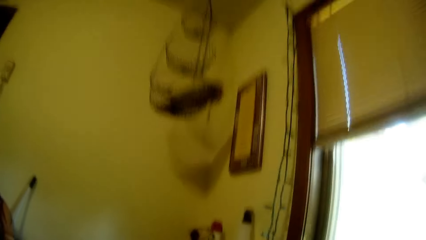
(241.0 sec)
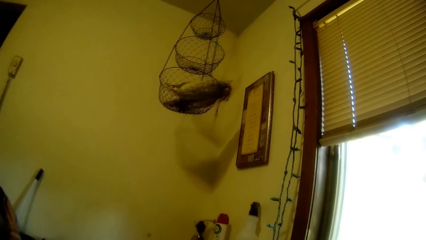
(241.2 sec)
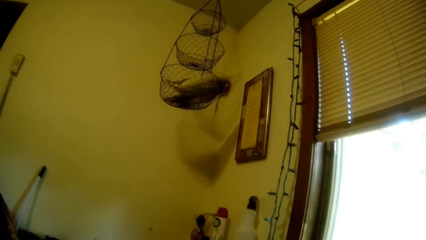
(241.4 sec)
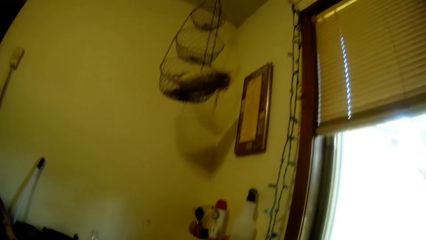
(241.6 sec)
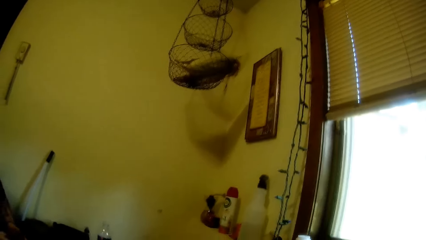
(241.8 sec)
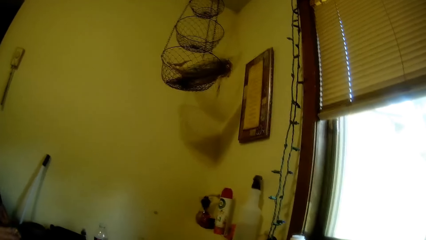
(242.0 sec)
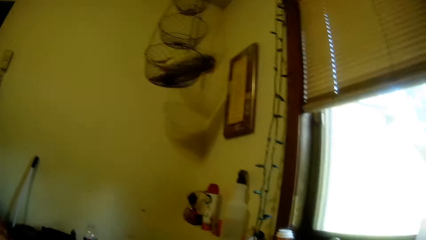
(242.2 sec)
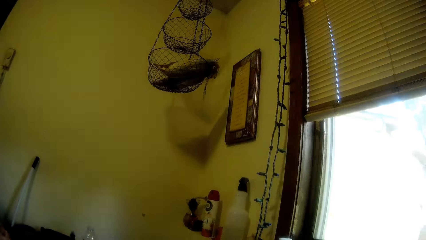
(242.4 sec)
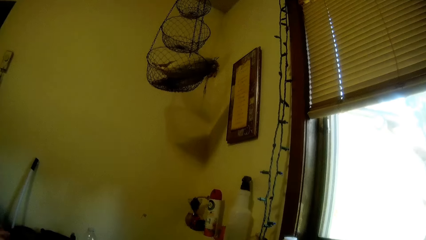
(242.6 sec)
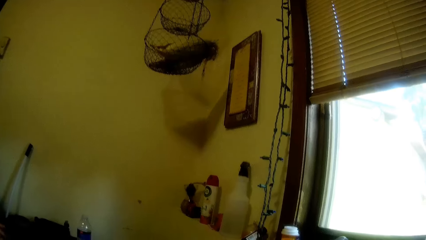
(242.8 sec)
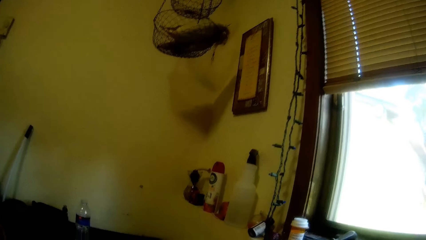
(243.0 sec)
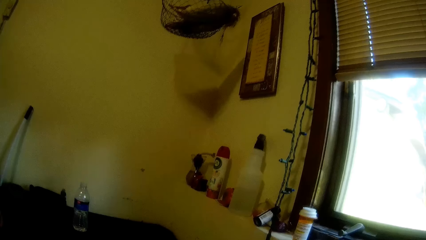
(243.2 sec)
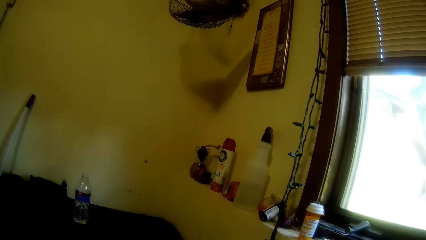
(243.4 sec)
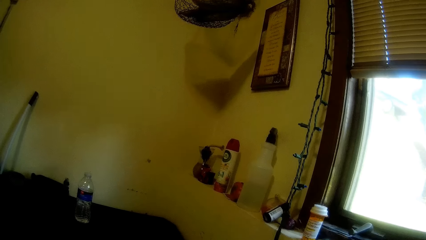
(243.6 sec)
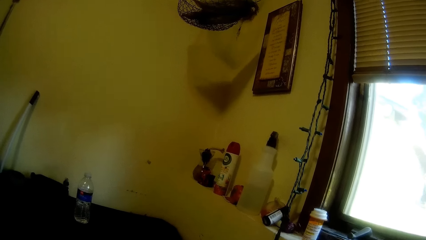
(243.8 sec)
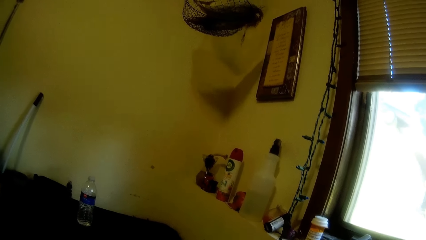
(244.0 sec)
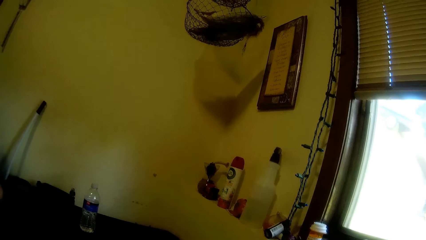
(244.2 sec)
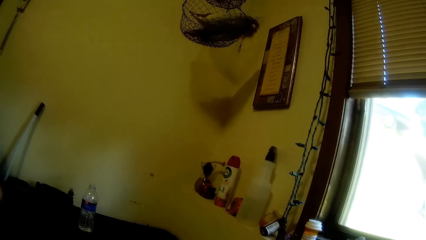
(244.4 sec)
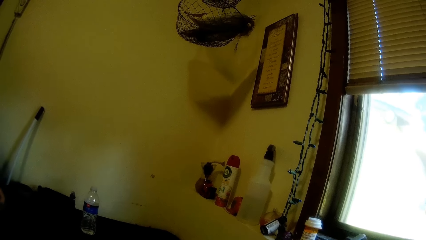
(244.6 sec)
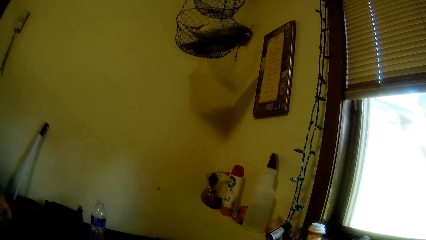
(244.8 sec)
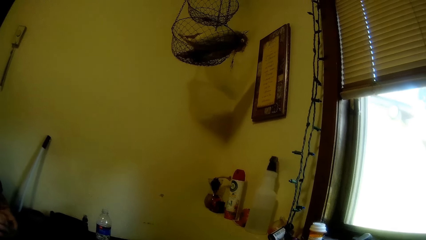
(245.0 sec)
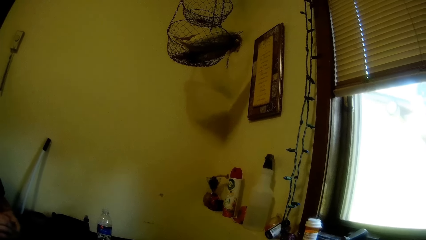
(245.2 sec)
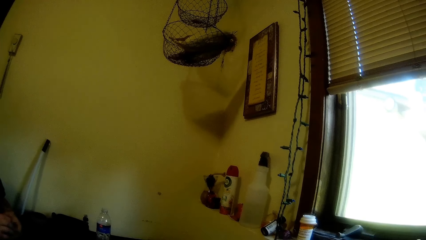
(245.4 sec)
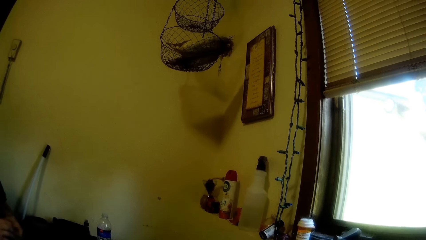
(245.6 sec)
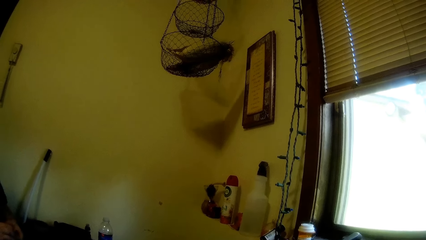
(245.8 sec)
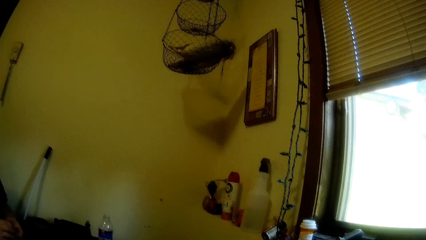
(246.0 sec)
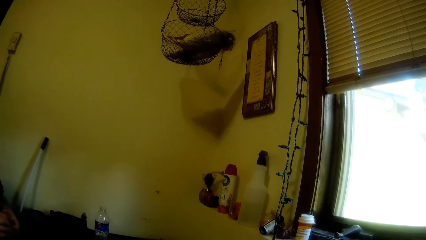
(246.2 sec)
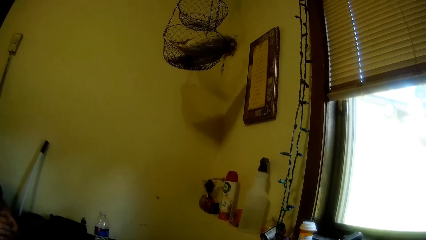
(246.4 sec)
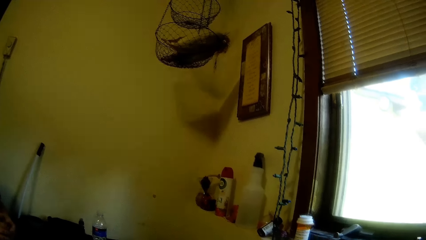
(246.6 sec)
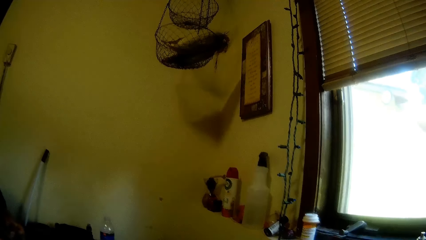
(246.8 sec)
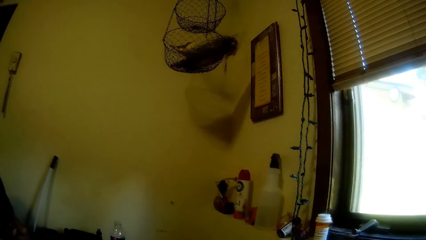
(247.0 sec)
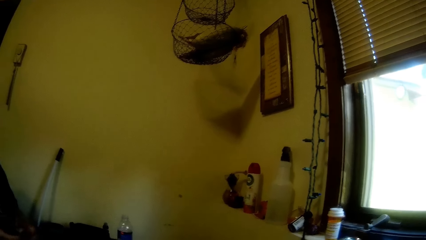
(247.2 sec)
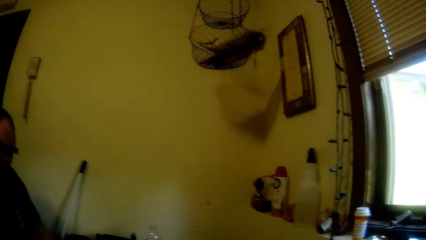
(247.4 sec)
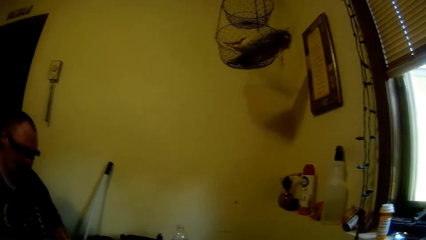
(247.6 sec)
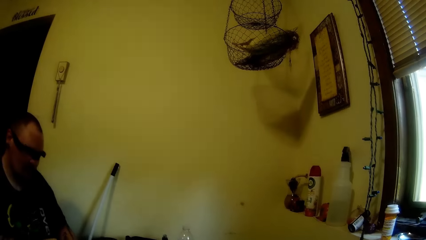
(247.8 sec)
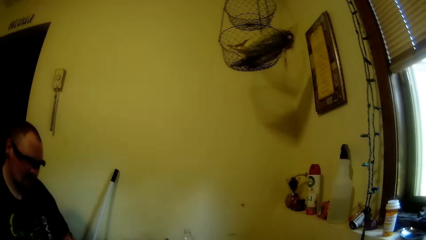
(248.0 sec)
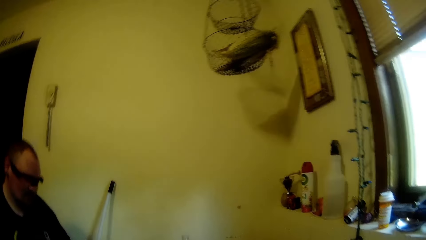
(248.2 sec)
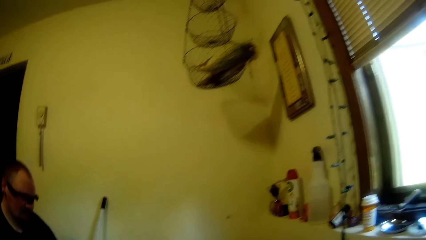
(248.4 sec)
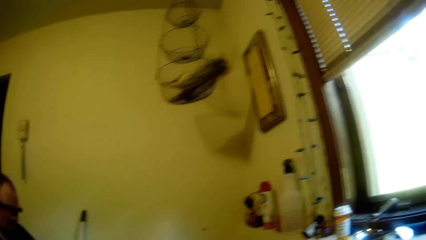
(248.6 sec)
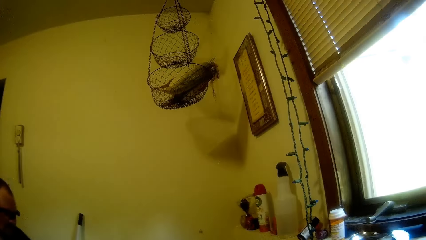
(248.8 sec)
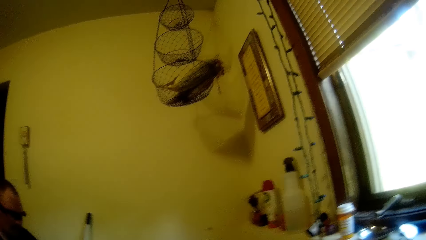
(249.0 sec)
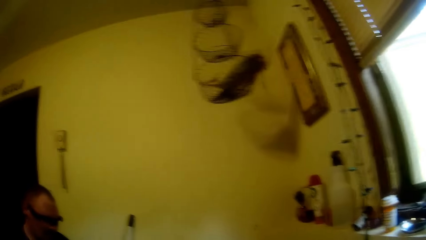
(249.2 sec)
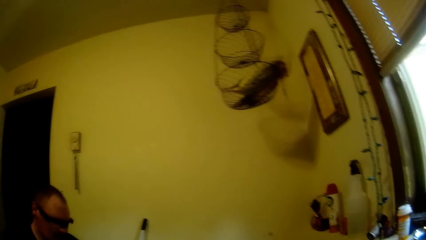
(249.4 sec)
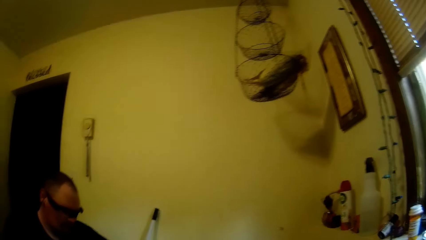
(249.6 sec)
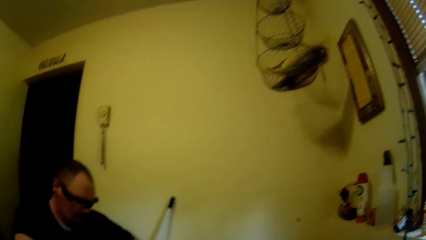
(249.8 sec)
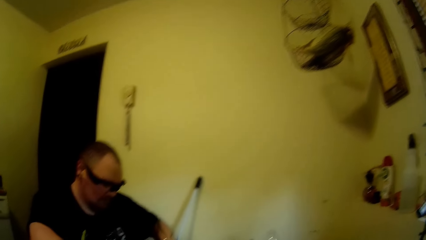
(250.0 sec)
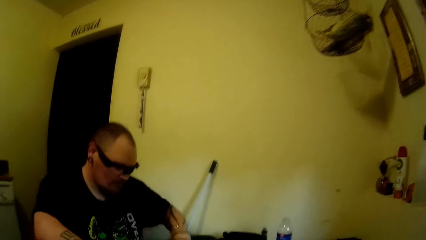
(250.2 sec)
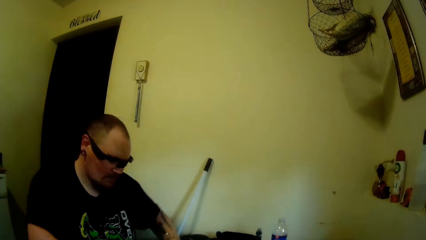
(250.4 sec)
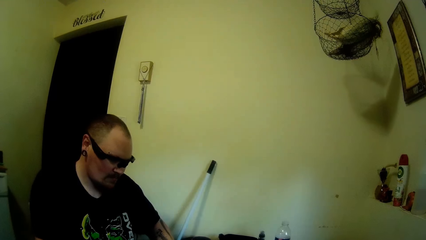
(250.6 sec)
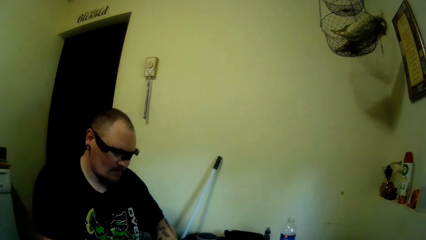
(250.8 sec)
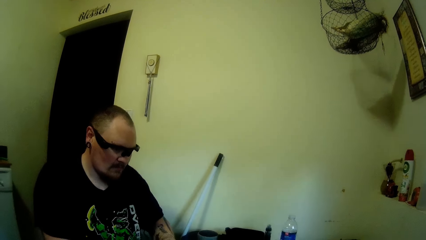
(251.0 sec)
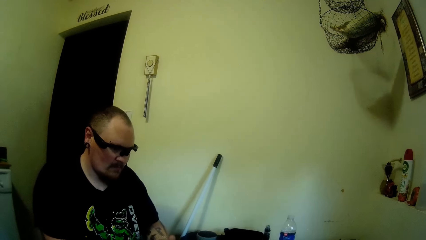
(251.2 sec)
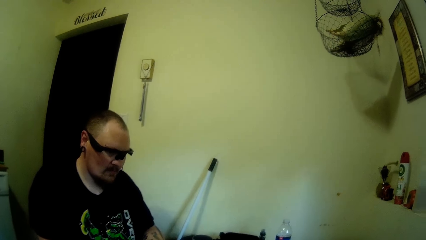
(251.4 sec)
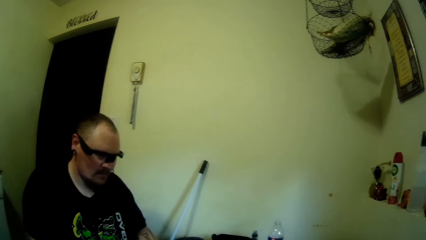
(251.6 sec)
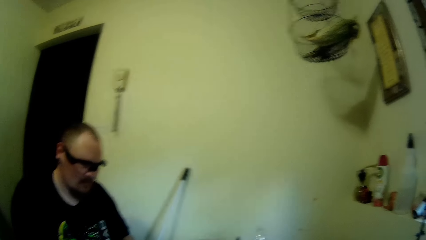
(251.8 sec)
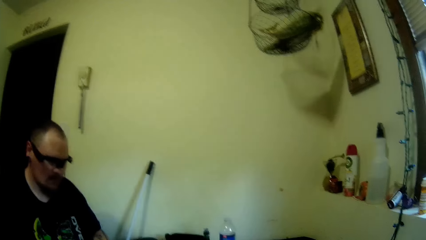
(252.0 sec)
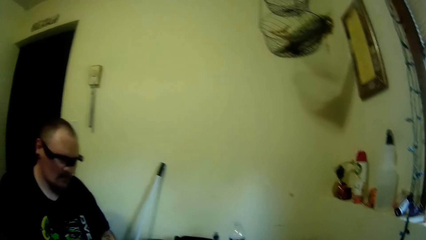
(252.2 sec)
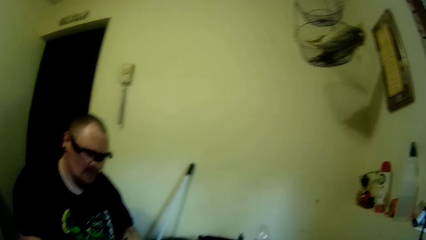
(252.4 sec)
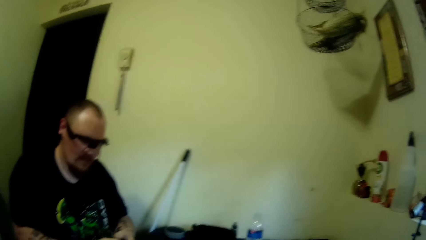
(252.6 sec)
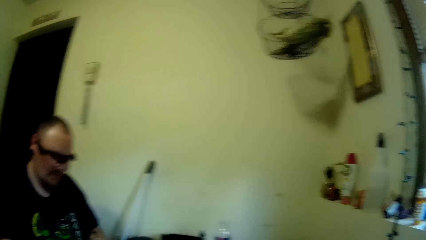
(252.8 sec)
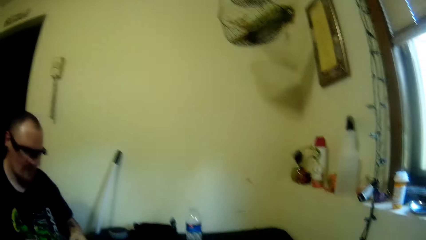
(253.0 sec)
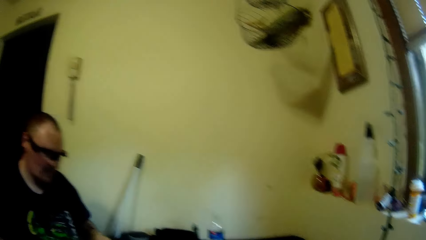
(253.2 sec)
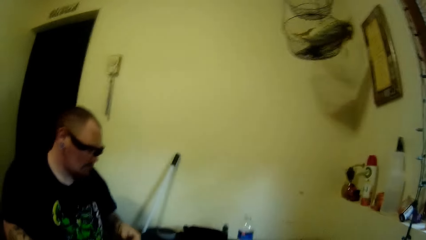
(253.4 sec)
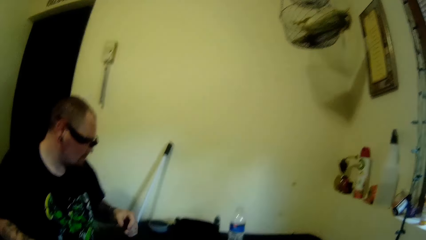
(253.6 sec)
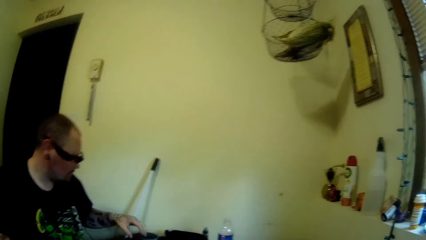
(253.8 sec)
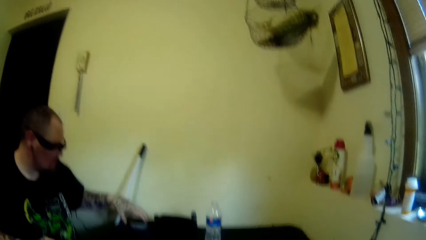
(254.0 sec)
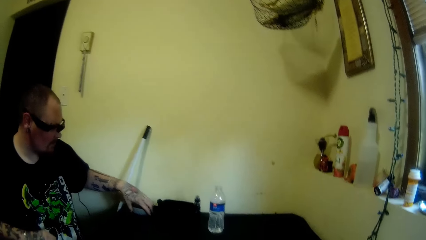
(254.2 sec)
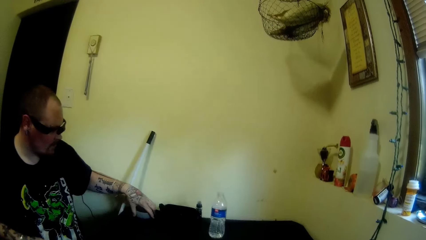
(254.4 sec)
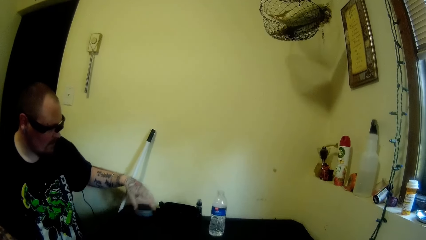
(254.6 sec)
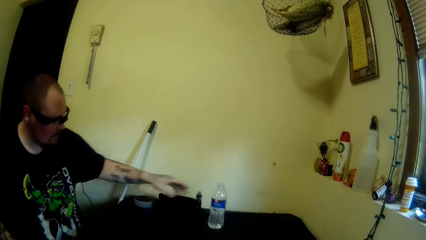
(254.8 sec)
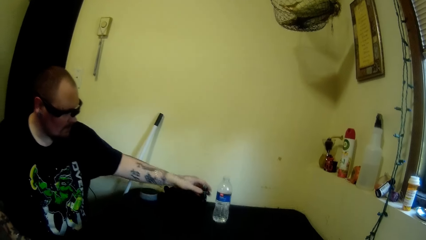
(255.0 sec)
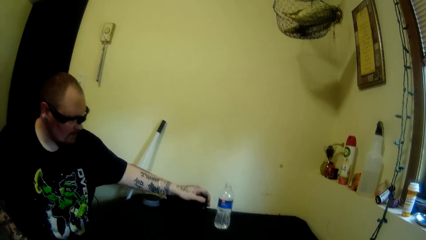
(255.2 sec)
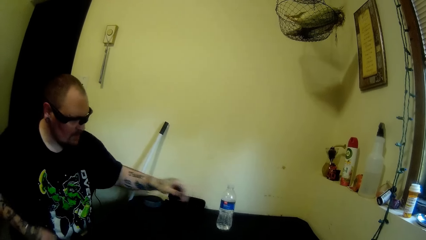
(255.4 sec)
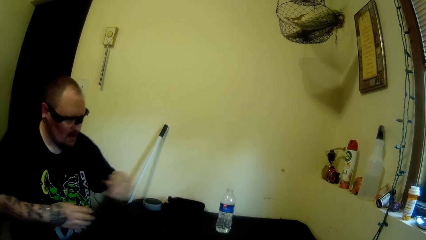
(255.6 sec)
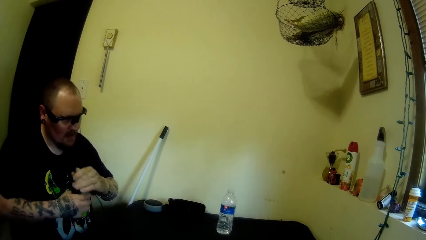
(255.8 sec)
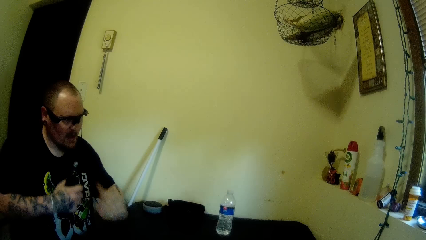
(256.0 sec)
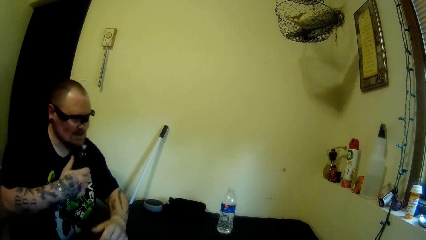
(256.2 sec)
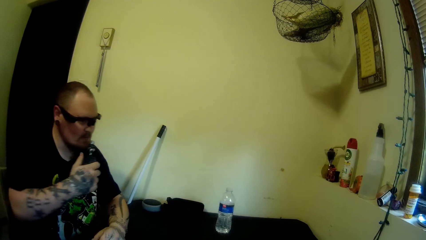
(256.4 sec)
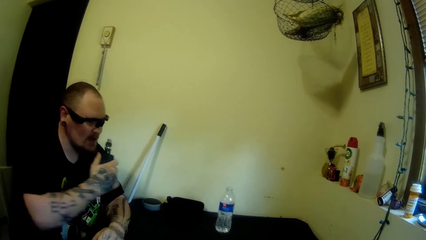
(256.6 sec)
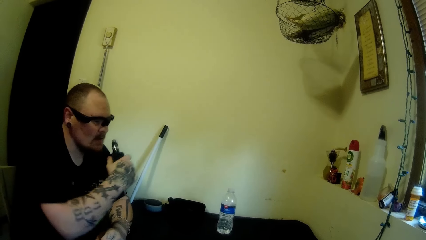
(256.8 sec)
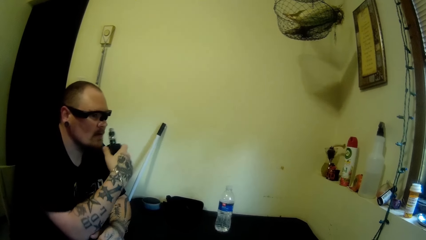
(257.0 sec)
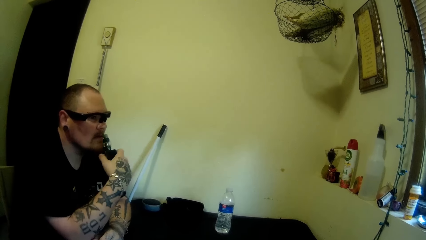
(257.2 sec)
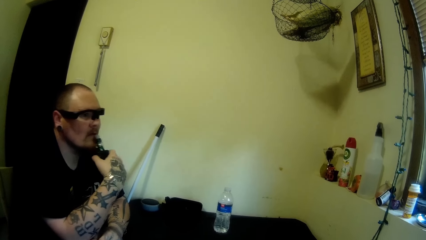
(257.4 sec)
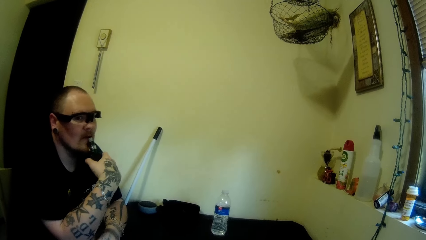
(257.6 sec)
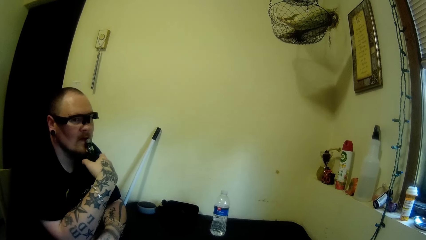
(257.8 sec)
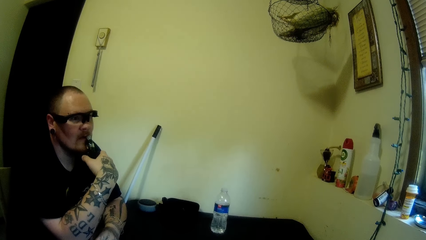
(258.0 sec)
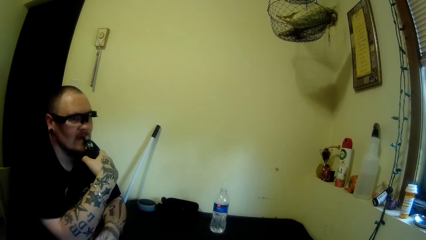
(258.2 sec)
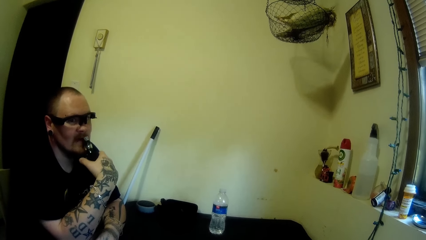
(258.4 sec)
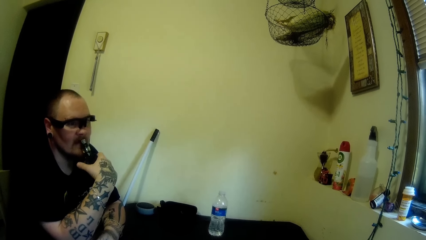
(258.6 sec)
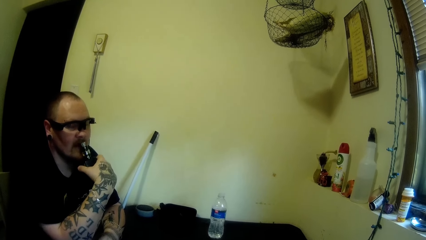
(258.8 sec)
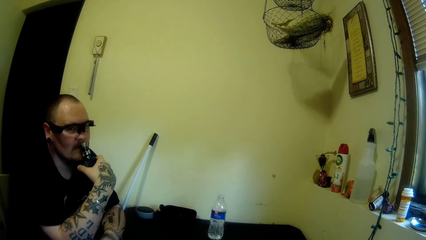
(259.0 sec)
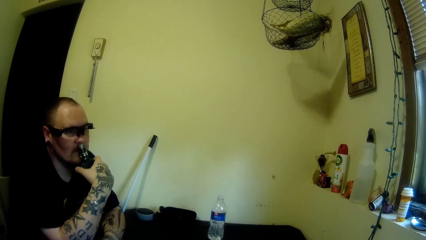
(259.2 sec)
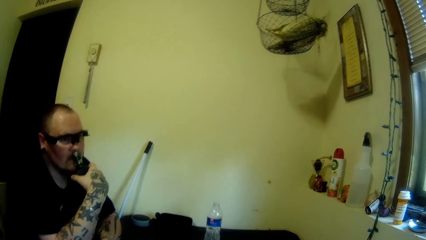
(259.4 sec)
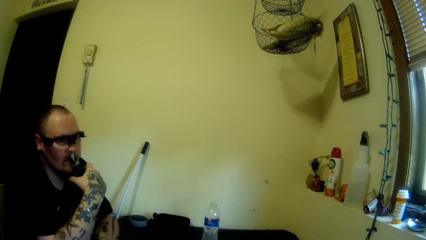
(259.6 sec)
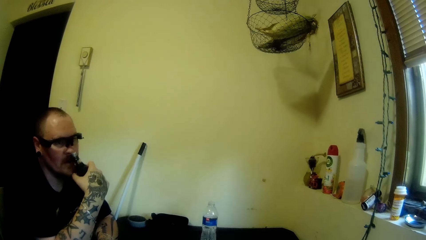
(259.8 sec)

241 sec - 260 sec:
The camera wearer holds playing cards. The man touches a speaker. The man picks the vape from the table. The camera wearer picks the vape. They hold the vape. The man talks to the camera wearer. The camera wearer smokes the vape.
